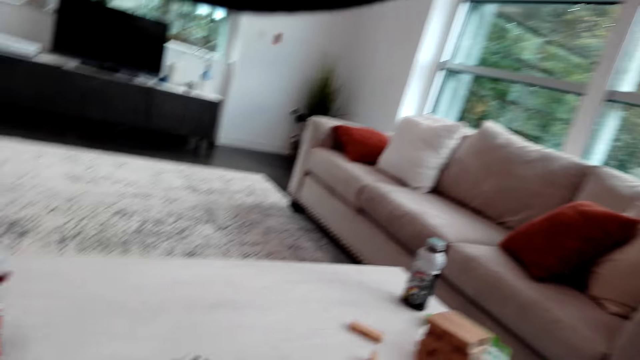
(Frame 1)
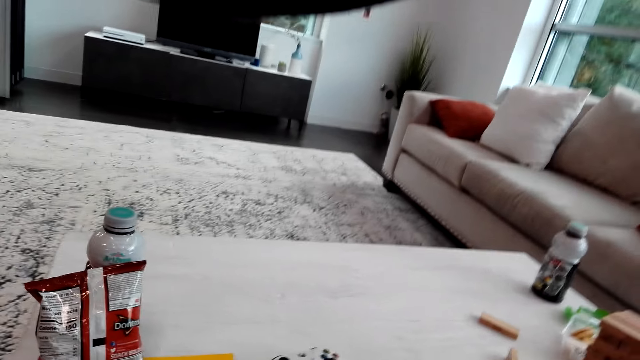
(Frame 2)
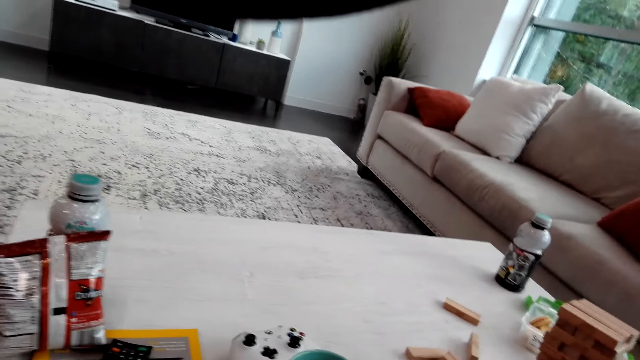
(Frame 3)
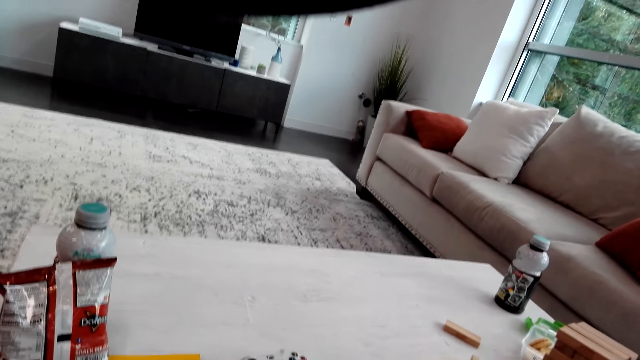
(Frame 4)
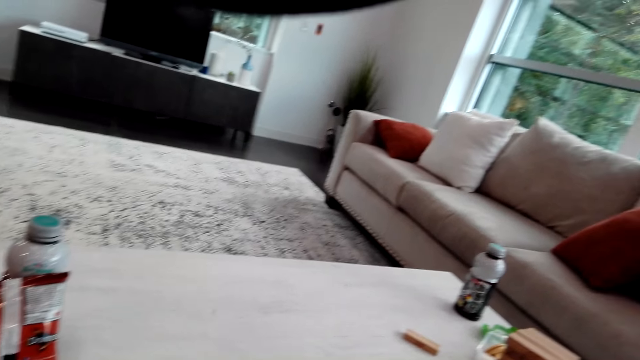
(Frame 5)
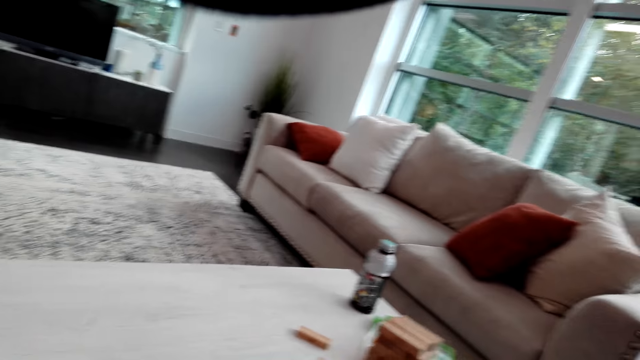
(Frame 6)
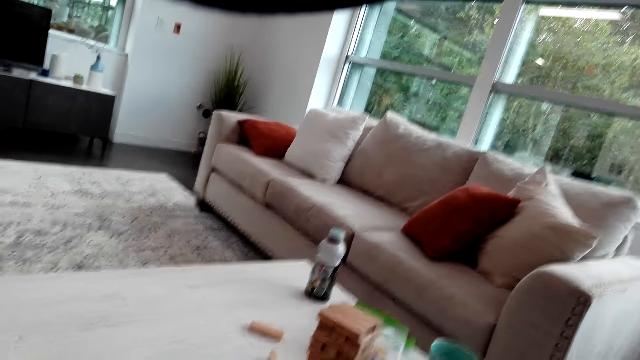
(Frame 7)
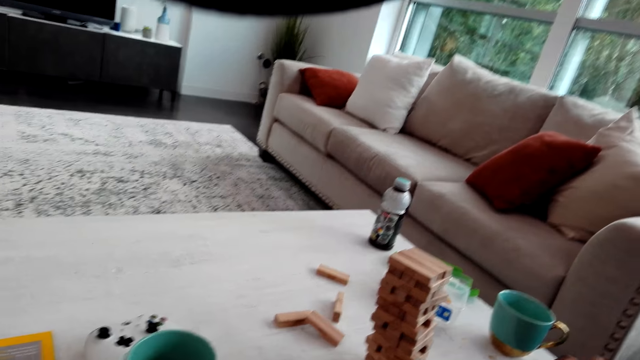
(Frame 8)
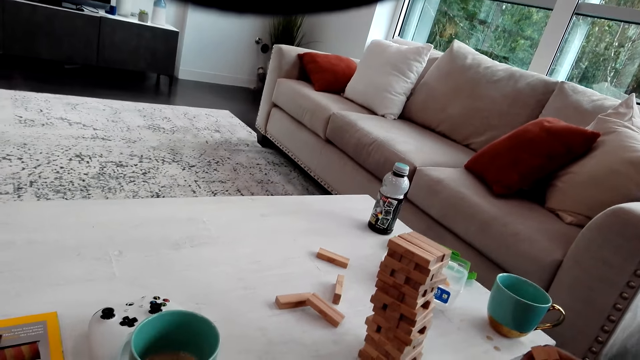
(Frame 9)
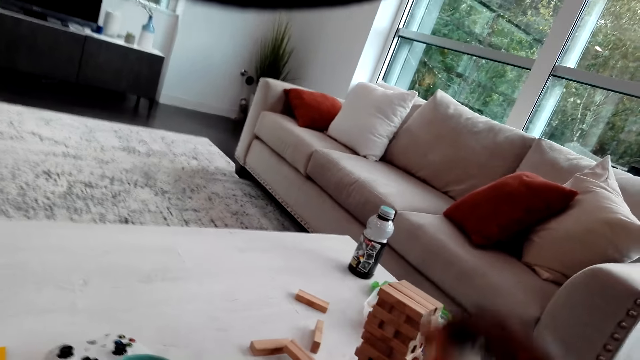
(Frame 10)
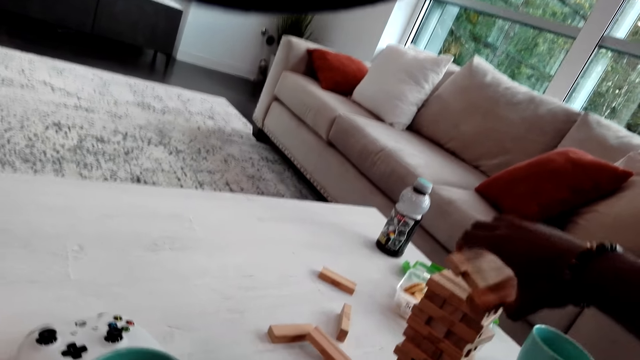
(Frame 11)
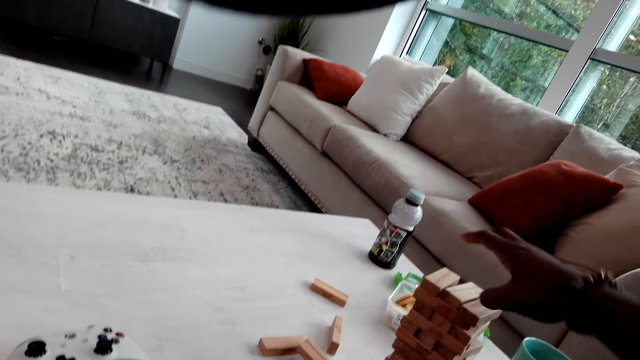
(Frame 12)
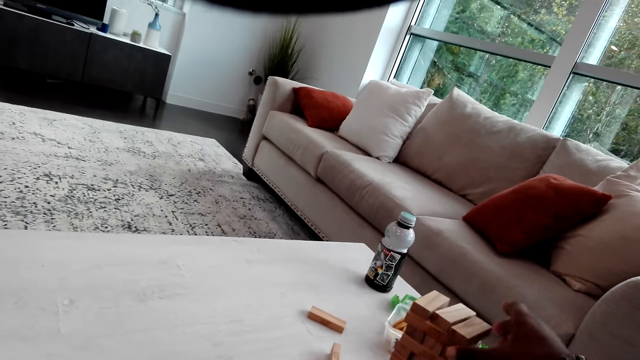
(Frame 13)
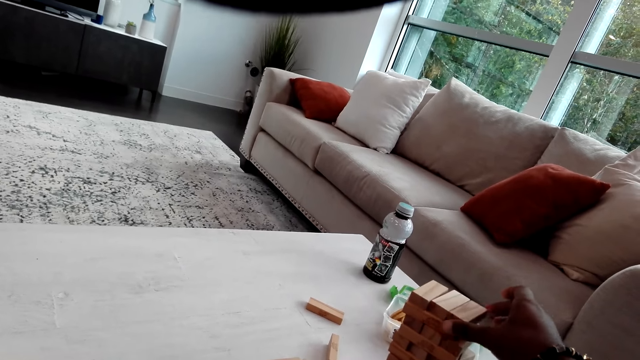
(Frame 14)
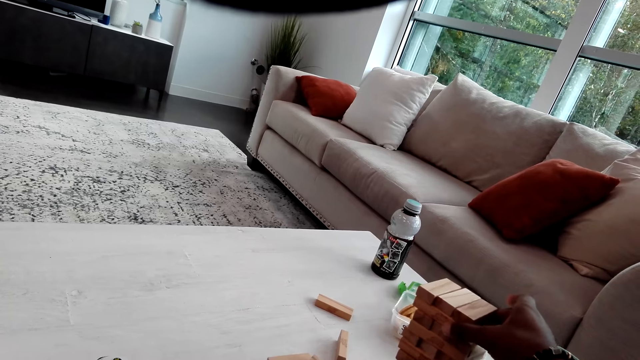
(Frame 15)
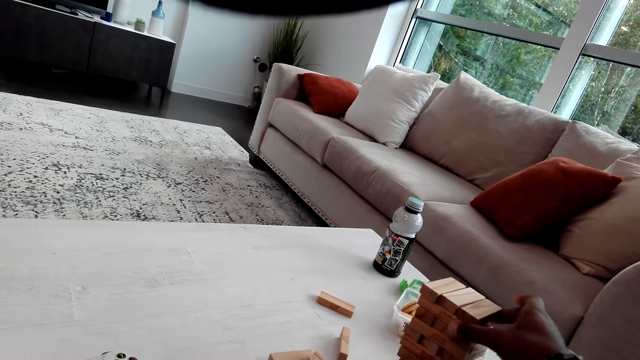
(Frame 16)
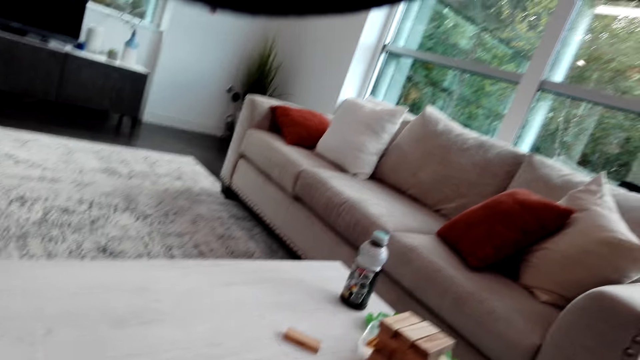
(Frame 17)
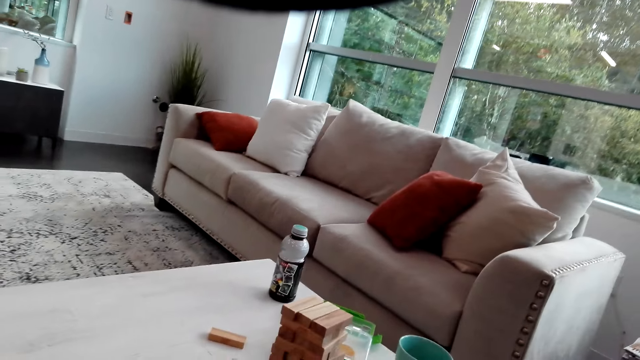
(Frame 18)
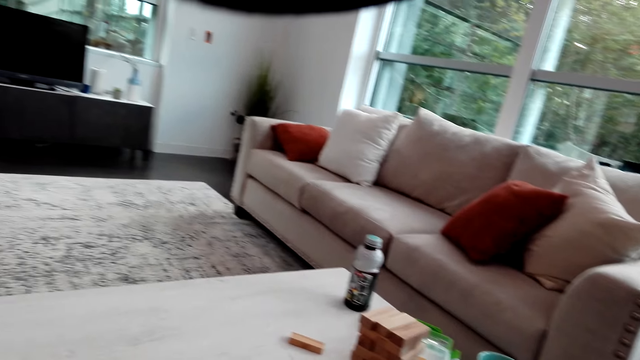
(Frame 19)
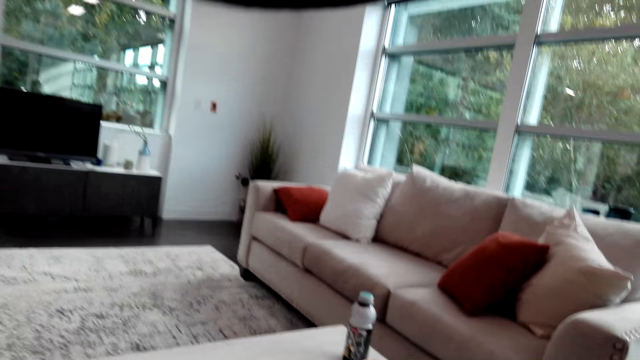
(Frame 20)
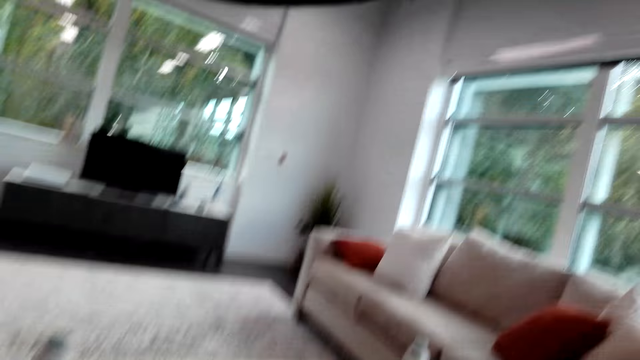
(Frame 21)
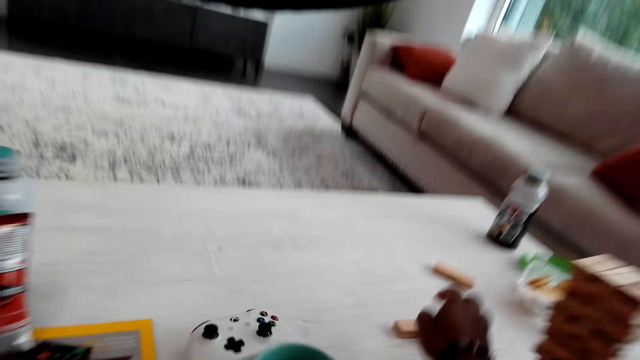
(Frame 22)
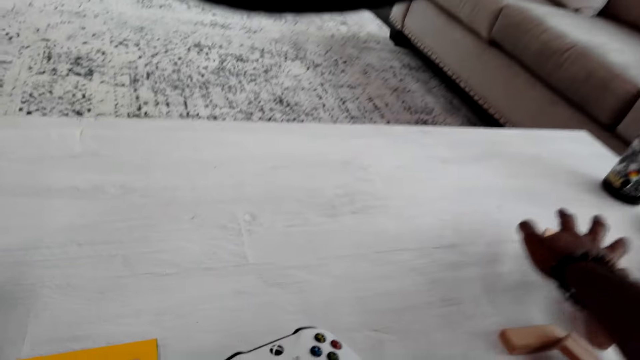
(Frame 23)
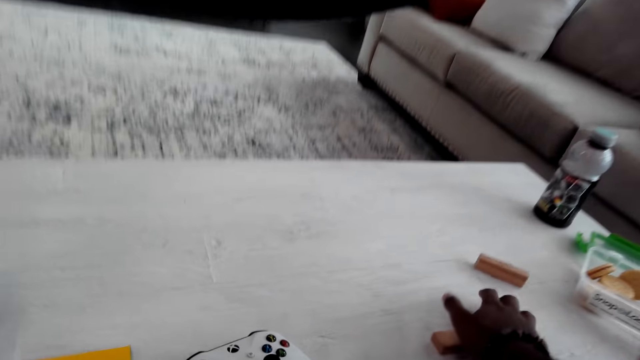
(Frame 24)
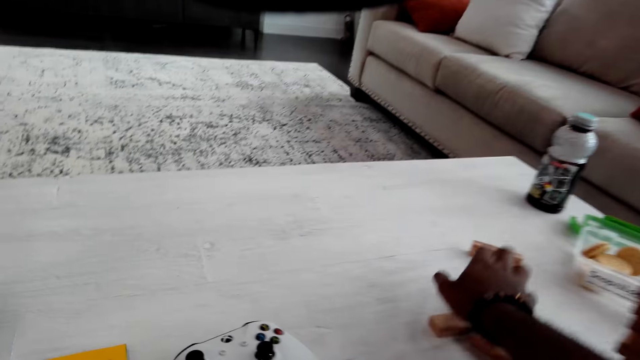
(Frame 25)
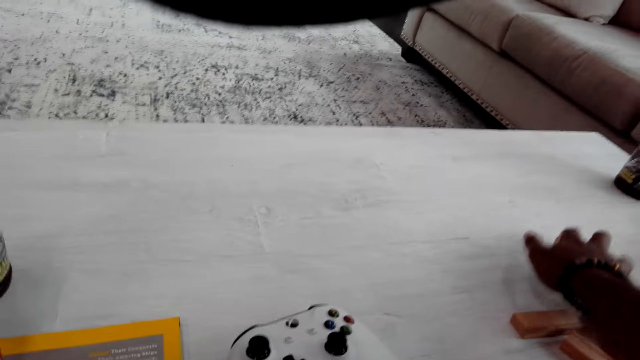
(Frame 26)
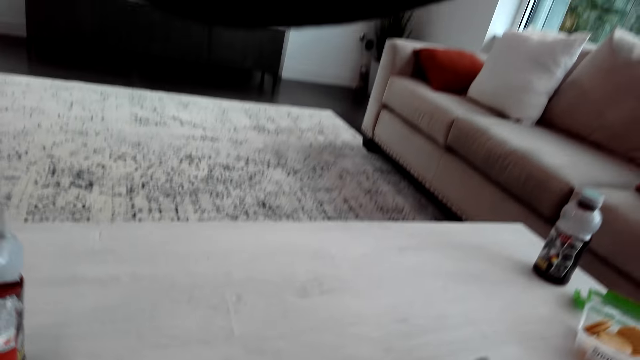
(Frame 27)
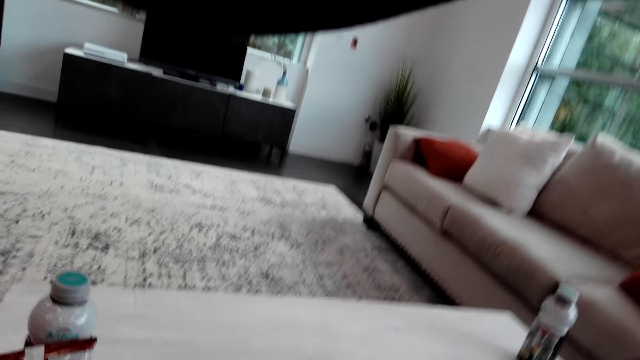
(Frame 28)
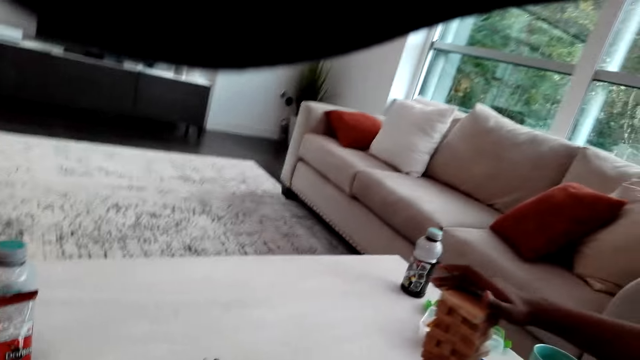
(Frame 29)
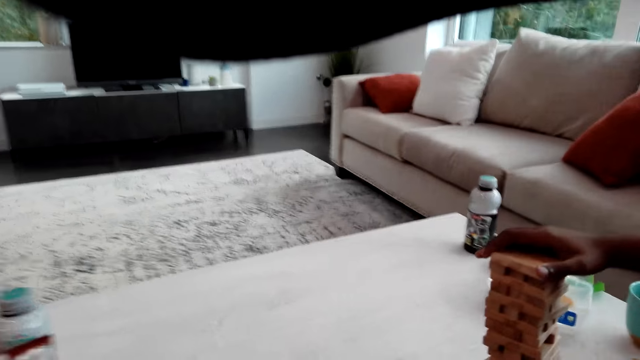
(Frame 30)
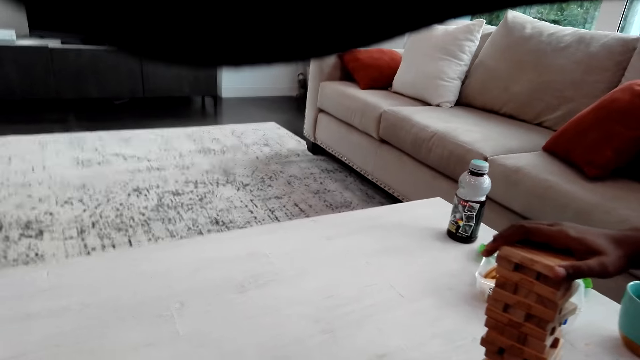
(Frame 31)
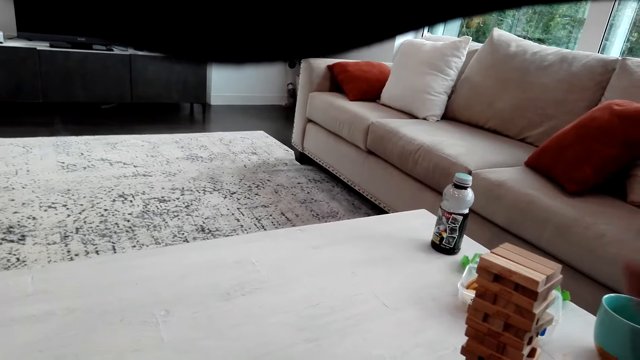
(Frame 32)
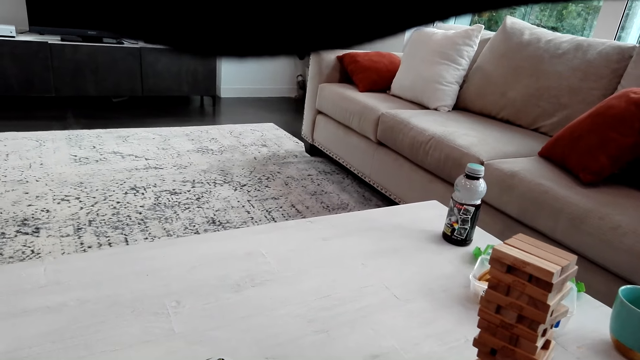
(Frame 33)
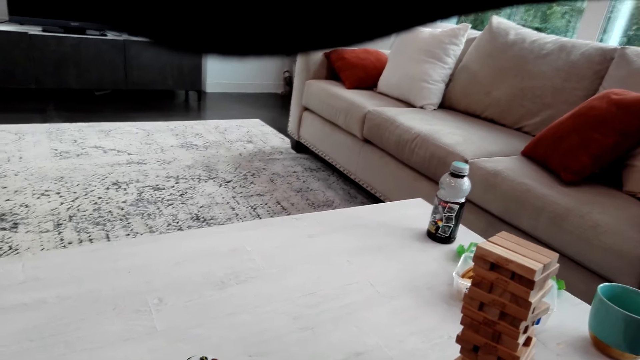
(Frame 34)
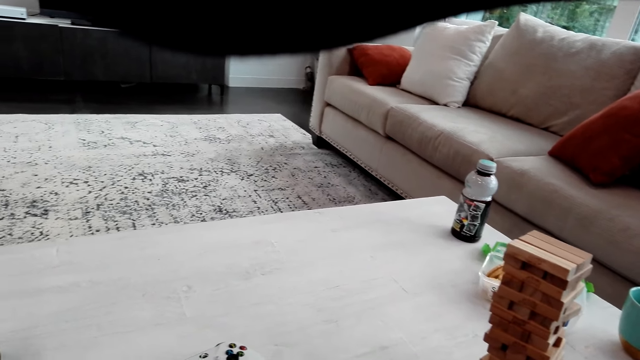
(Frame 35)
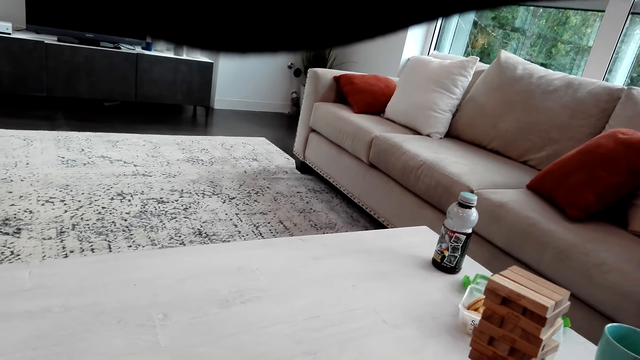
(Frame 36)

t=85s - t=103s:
A man collects jenga pieces. The man talks to the camera wearer. The camera wearer places wood bricks on the topmost level. The man puts the jenga pieces on the pattern. The camera wearer collects jenga pieces. The man talks to the camera wearer. The man puts the jenga pieces on the pattern.

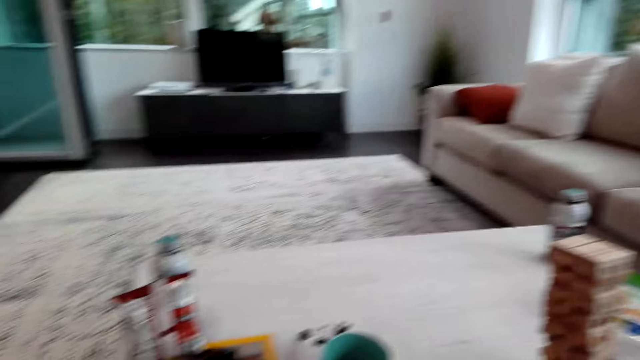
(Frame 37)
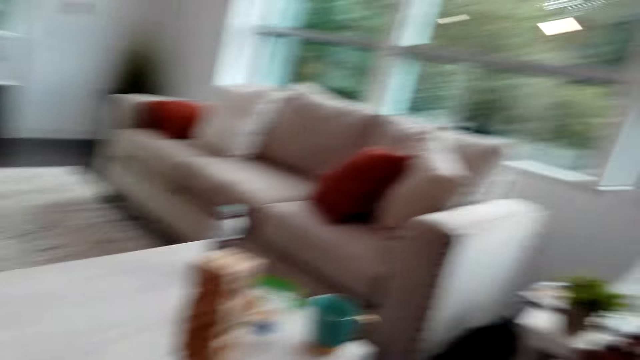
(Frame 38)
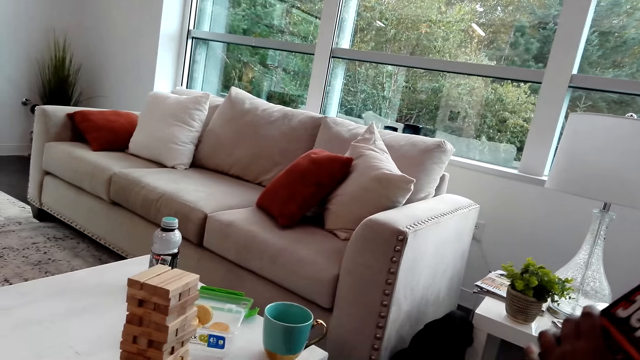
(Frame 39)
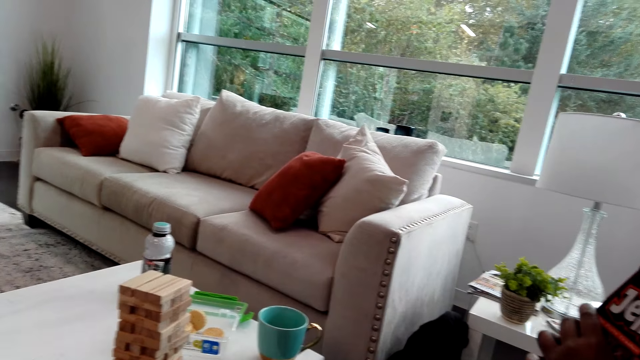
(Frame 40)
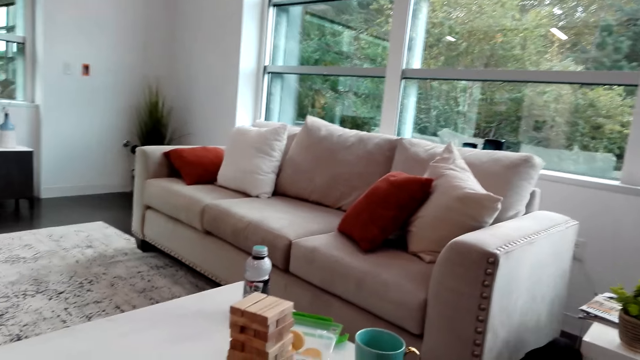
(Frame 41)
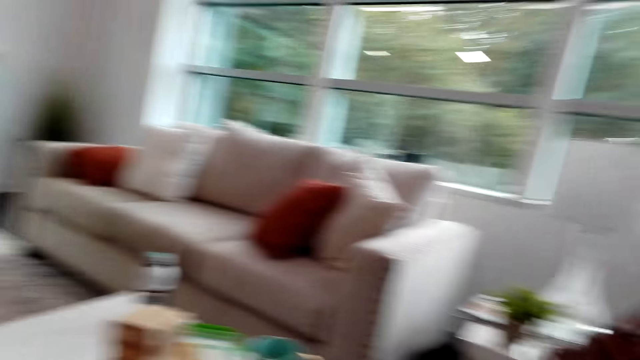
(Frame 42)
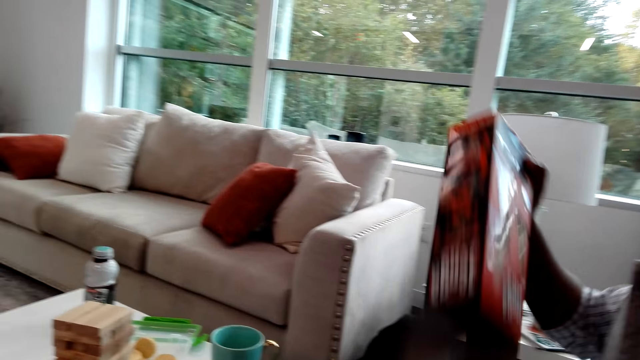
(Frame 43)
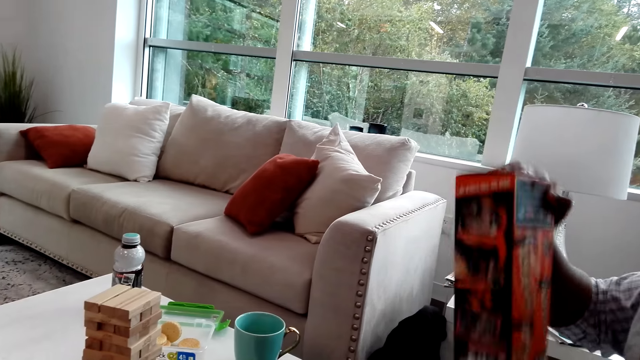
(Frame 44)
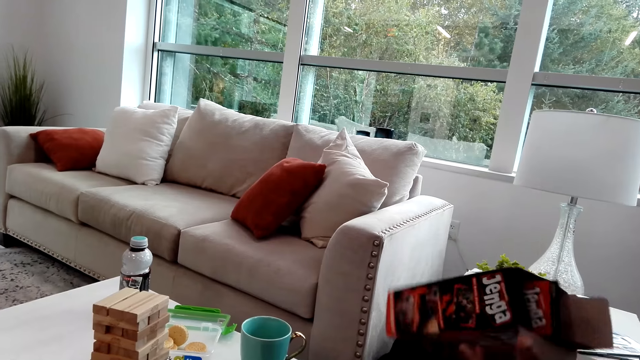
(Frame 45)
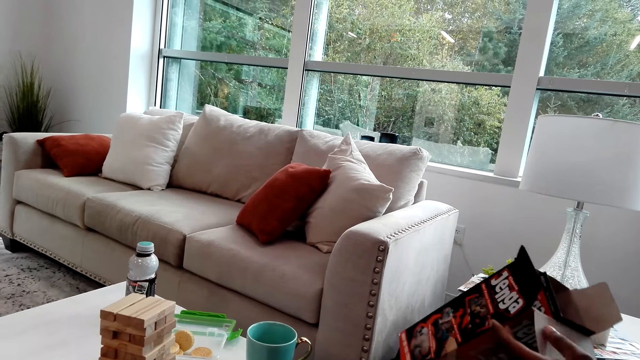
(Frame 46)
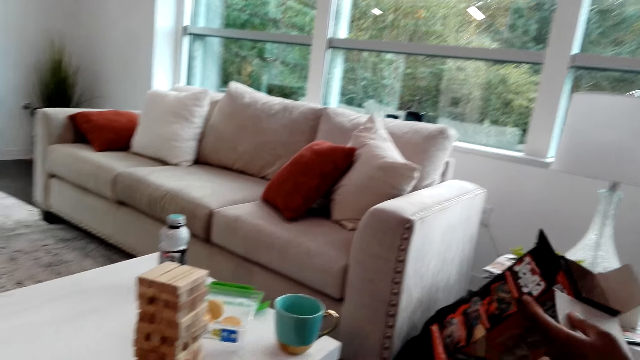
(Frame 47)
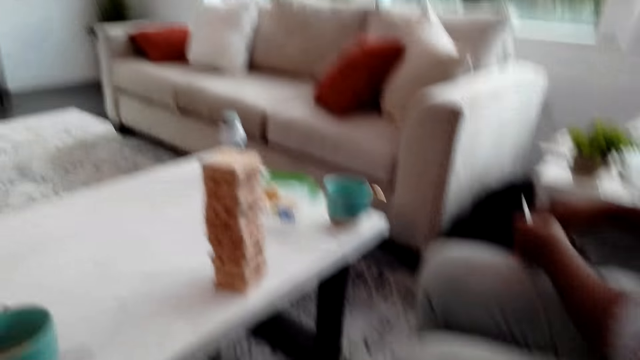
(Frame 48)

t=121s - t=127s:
A man looks in the jenga box. The man turns the box. The man shakes the box.
